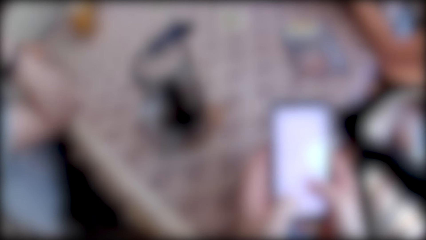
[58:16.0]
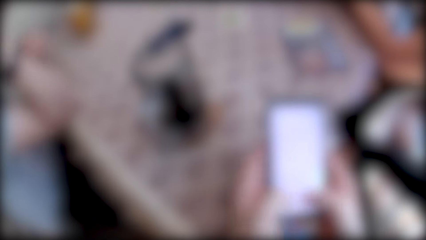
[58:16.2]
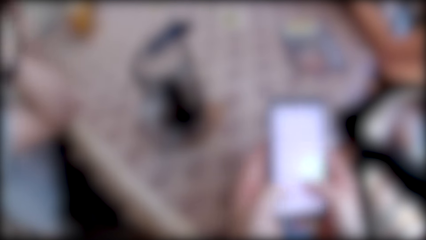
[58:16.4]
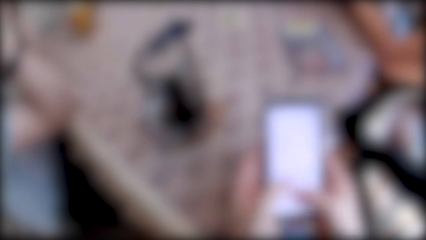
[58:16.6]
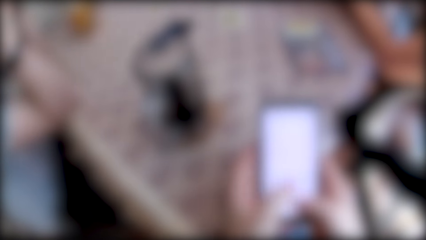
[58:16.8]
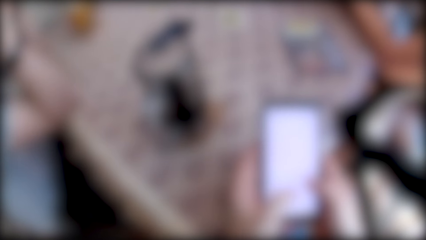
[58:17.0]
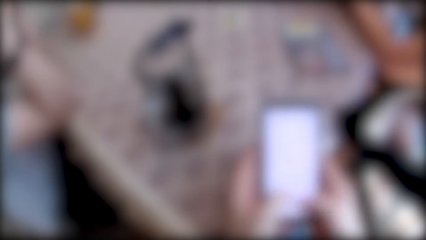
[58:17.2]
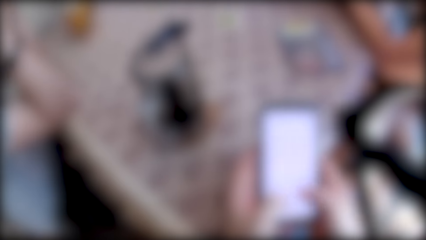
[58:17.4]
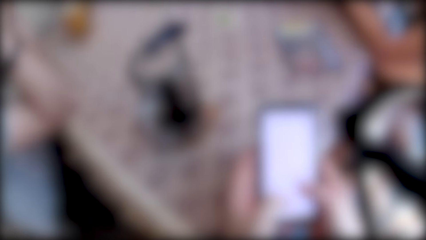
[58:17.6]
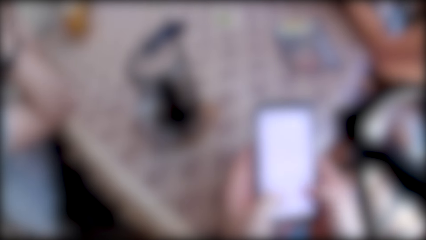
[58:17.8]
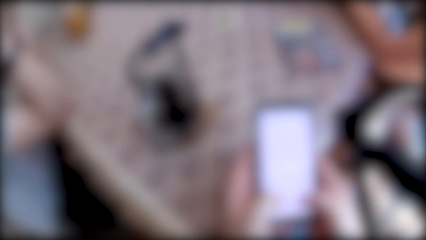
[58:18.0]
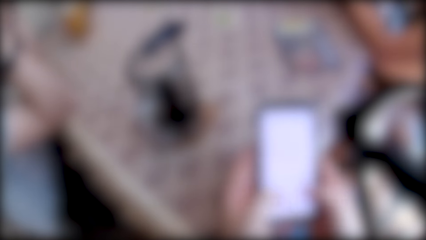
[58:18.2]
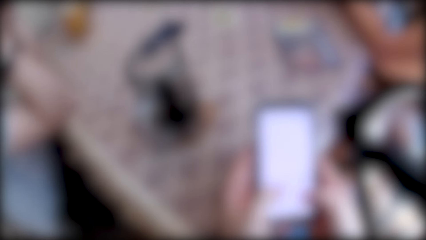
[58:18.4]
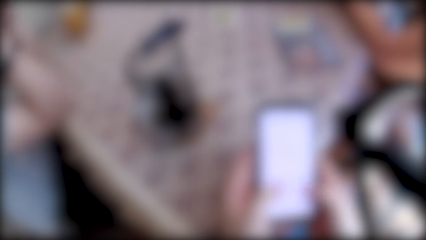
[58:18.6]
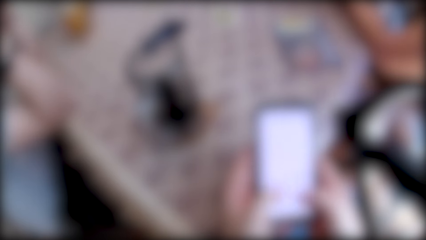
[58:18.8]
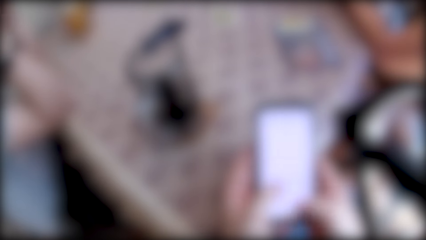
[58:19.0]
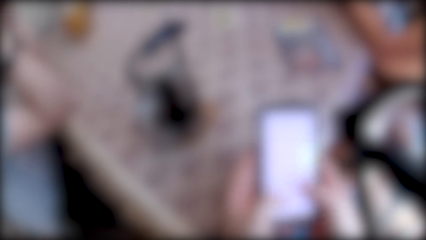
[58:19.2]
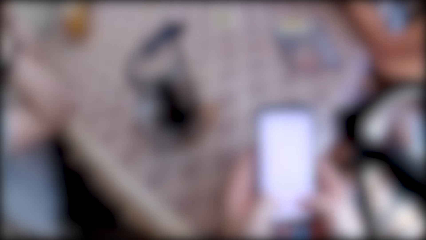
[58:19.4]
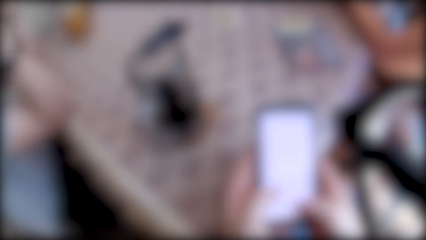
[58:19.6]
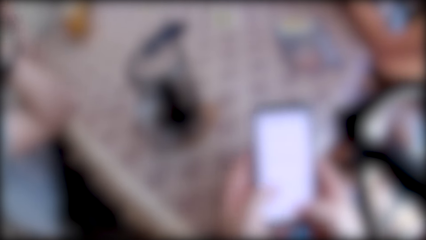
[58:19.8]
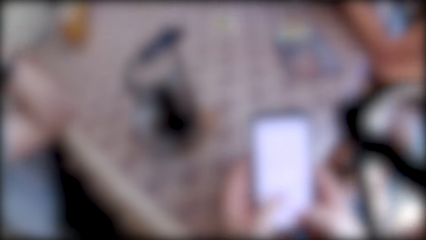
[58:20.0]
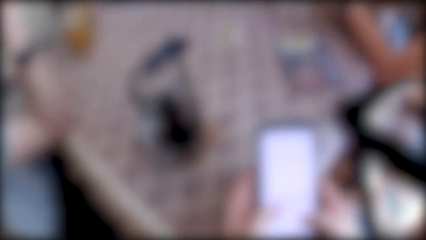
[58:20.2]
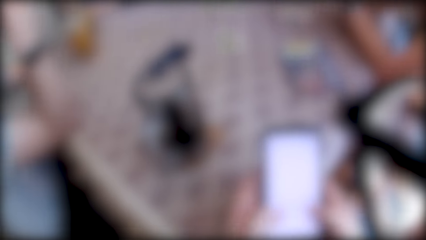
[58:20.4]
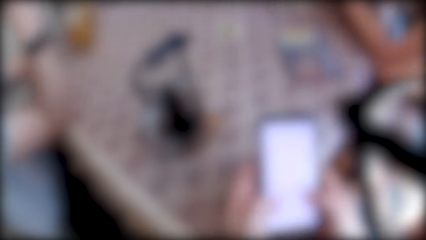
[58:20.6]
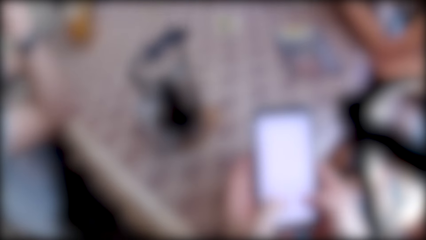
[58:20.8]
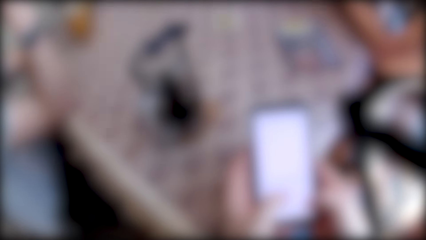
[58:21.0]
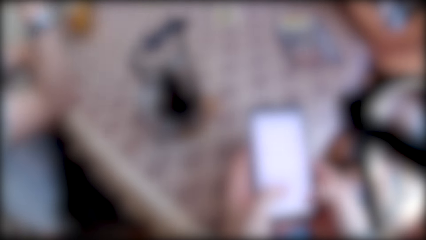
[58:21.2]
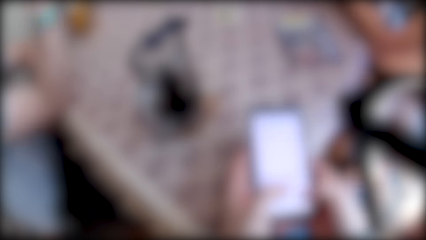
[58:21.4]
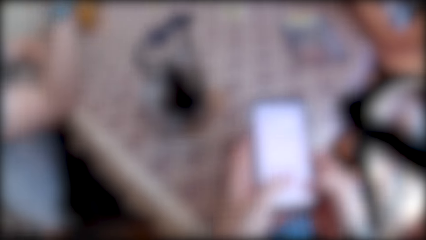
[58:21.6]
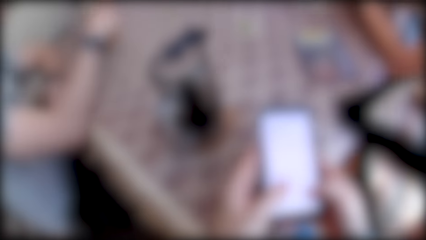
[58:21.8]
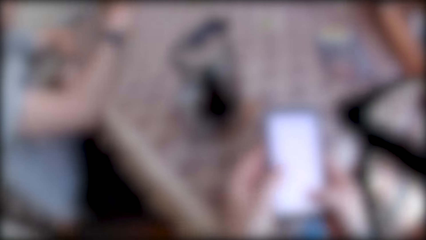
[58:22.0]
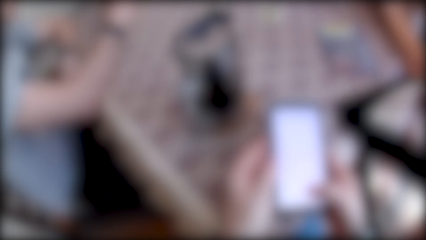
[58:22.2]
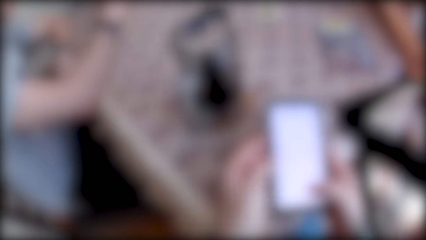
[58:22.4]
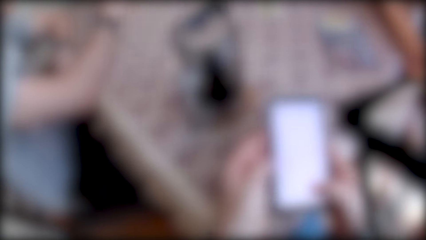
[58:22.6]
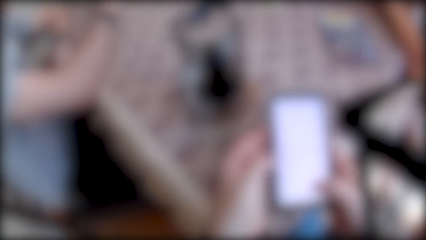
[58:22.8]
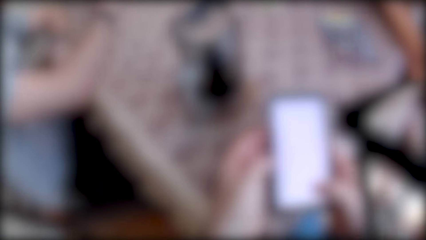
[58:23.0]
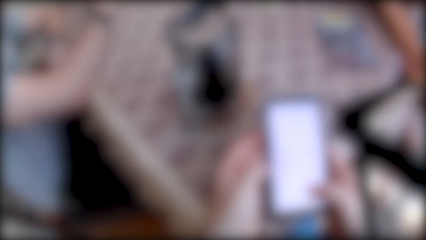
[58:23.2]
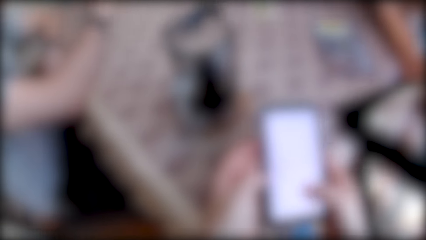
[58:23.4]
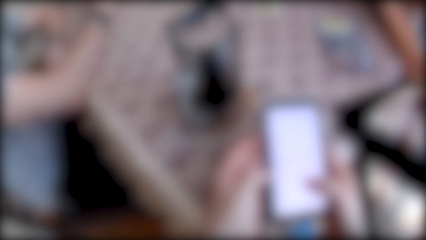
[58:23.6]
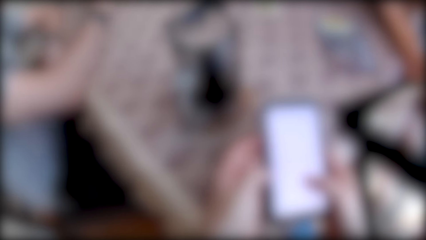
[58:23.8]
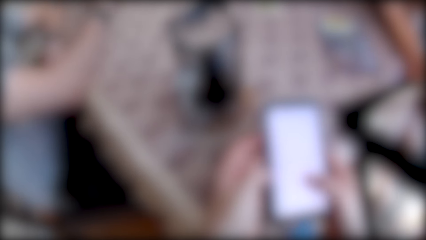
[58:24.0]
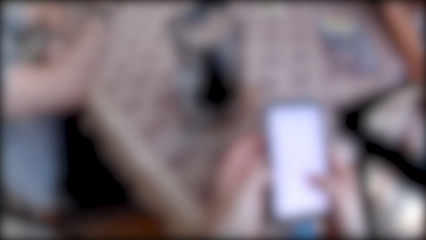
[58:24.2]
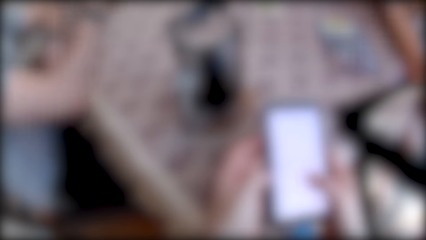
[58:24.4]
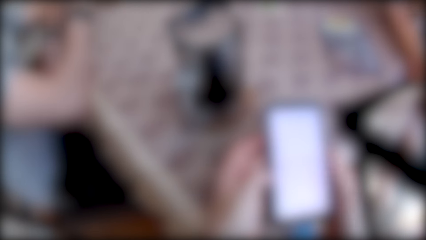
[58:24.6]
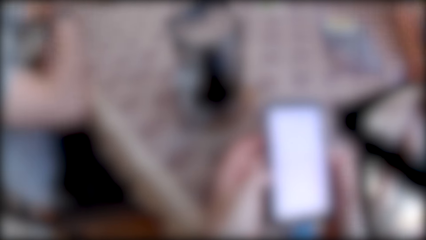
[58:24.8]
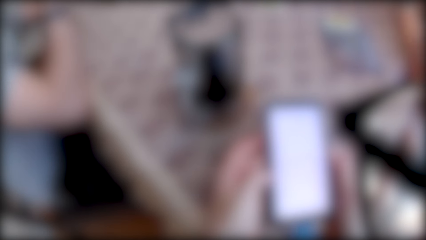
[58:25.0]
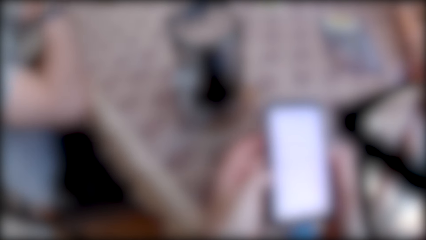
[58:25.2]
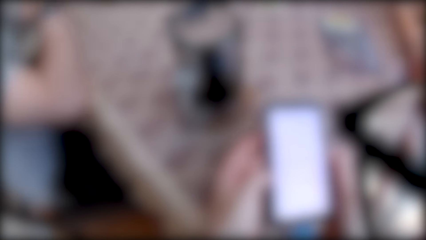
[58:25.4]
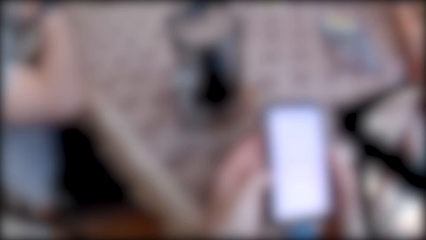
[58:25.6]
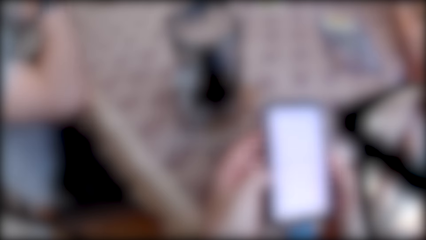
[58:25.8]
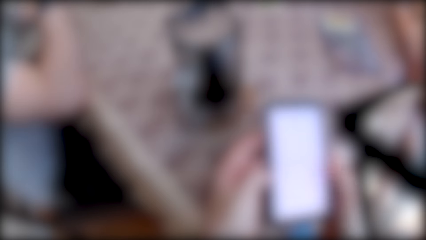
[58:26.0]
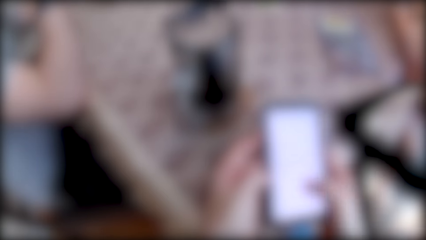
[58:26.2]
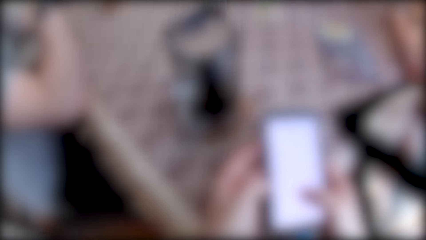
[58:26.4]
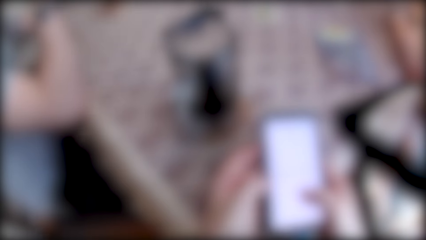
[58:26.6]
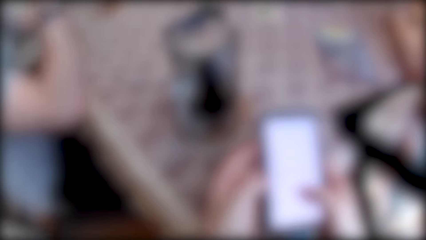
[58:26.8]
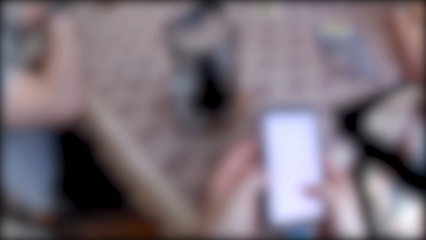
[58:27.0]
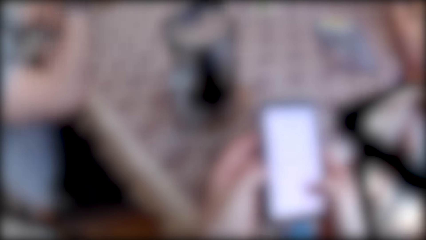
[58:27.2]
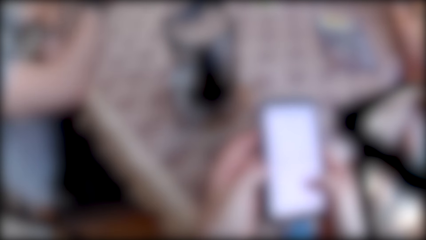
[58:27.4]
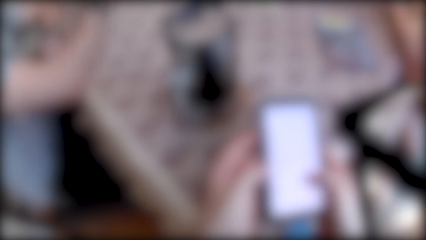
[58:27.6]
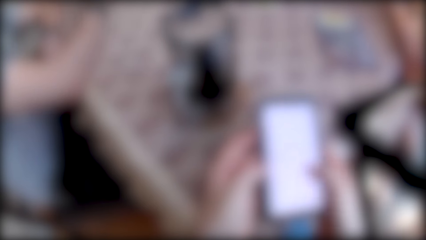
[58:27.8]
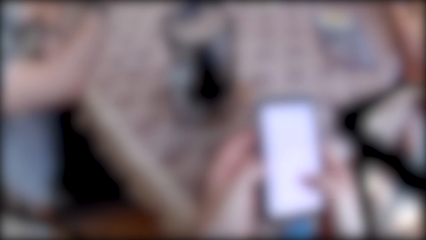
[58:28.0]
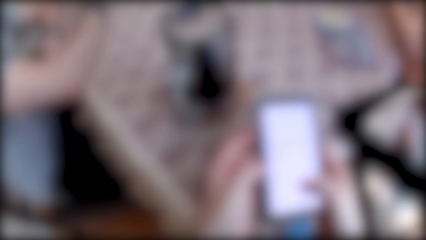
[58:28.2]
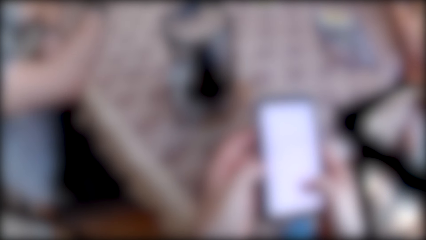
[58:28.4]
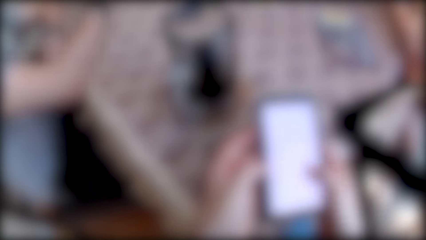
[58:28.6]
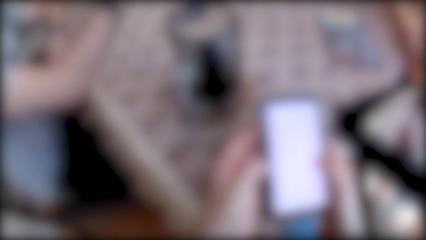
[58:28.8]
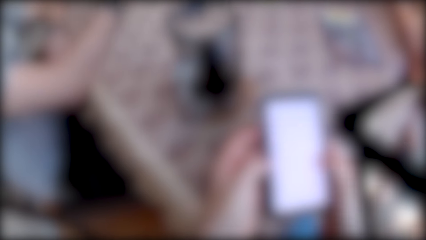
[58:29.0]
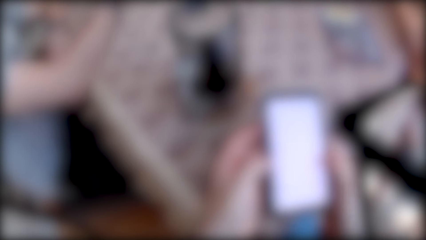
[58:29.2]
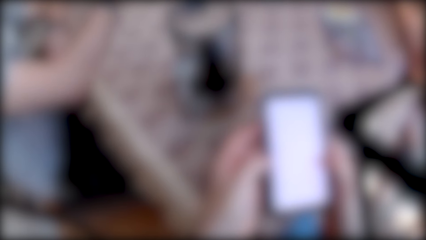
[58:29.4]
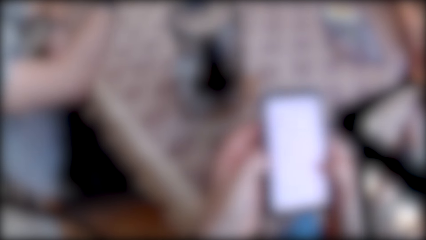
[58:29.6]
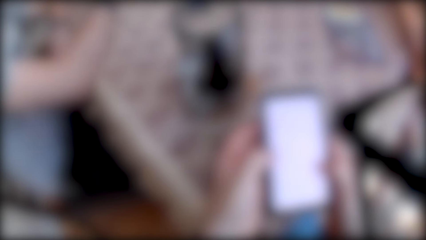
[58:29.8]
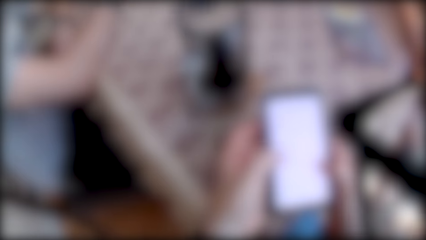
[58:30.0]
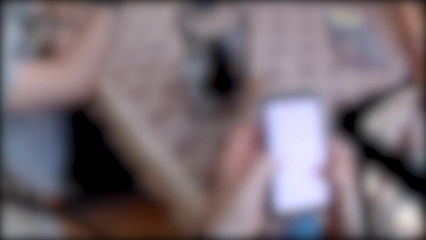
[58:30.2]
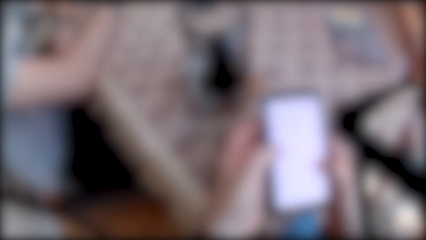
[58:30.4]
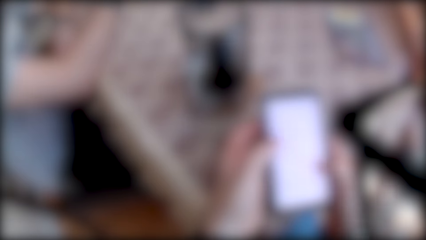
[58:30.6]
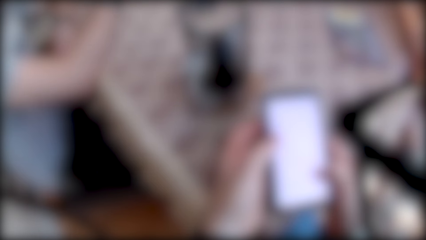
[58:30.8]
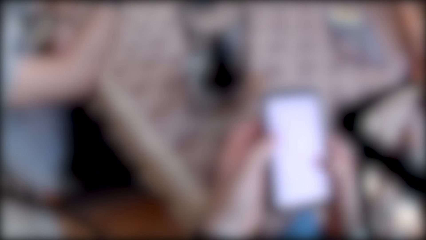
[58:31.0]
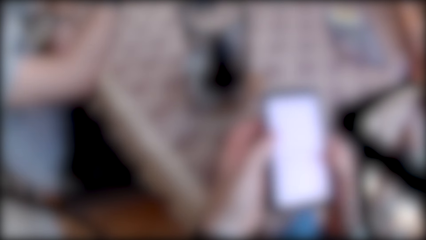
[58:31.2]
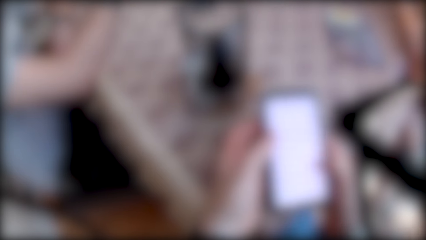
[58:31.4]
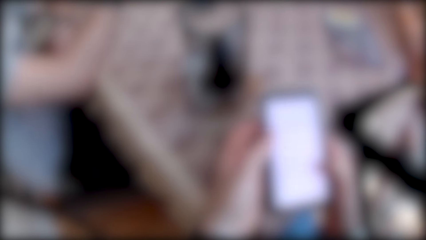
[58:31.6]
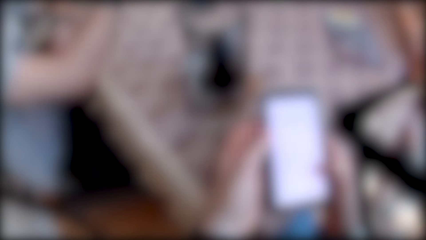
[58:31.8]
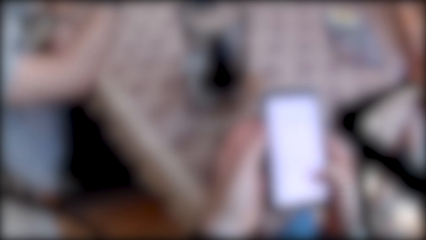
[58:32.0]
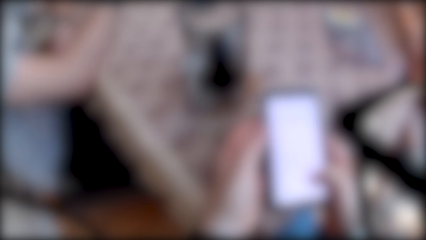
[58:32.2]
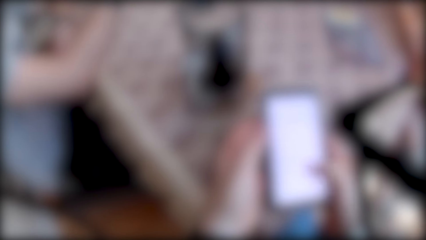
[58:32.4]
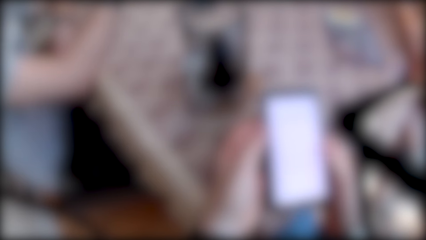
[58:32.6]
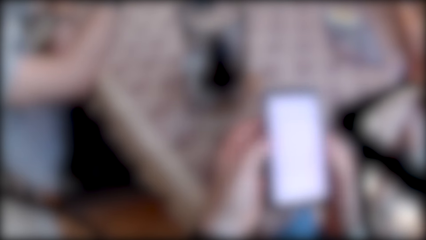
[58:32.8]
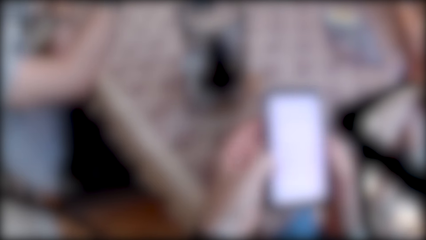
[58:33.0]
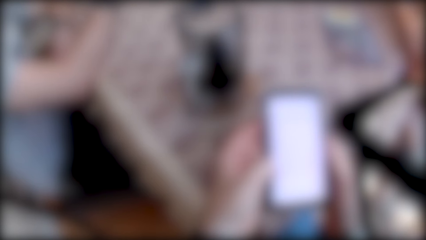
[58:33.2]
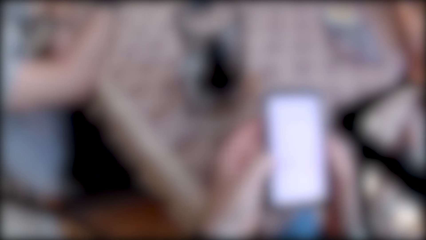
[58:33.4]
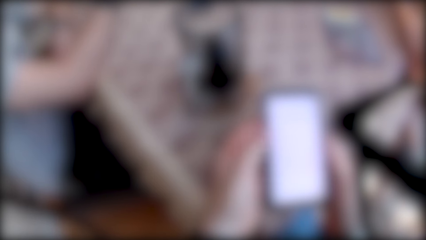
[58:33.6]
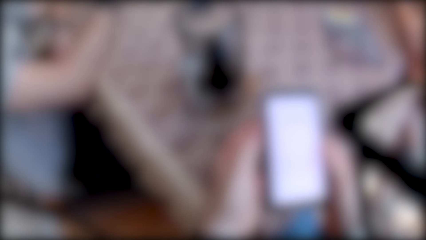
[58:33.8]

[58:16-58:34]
A man speaks to a group of people at the table. The camera wearer laughs. A woman speaks to the group of people at the table. The man speaks to the group of people at the table. The camera wearer speaks to the group of people at the table. The man speaks to the group of people and the camera wearer at the table.
